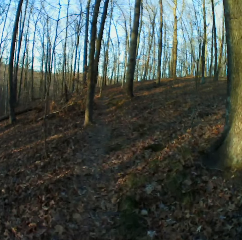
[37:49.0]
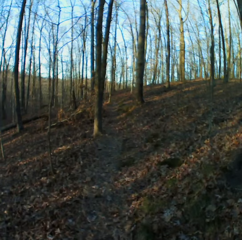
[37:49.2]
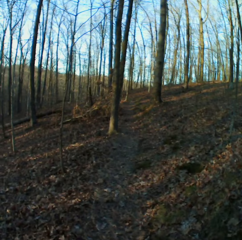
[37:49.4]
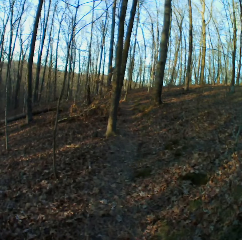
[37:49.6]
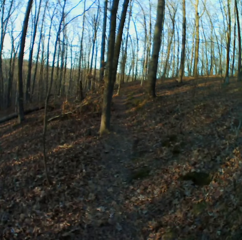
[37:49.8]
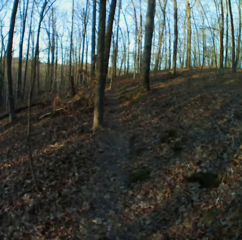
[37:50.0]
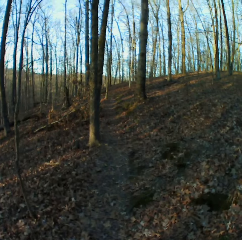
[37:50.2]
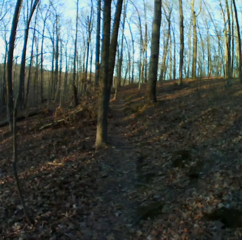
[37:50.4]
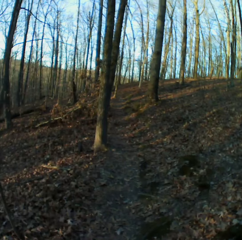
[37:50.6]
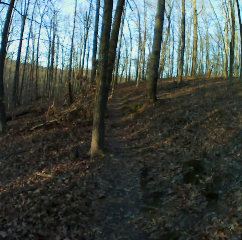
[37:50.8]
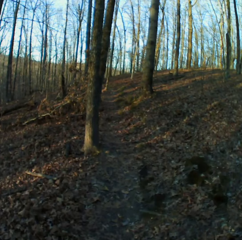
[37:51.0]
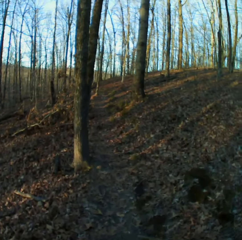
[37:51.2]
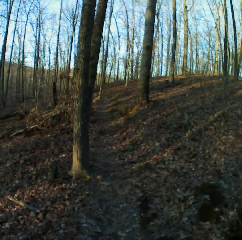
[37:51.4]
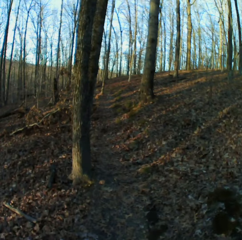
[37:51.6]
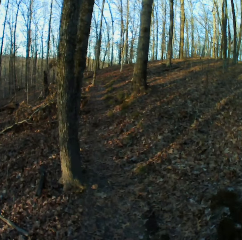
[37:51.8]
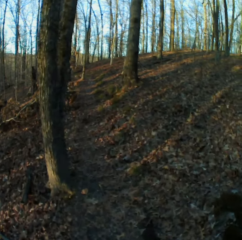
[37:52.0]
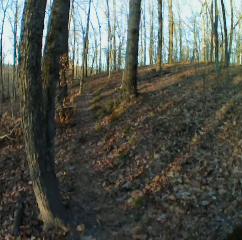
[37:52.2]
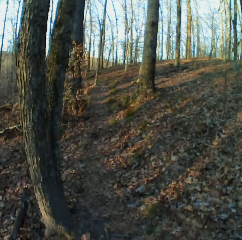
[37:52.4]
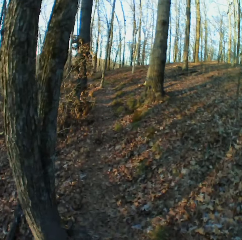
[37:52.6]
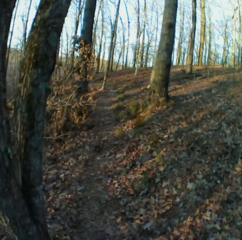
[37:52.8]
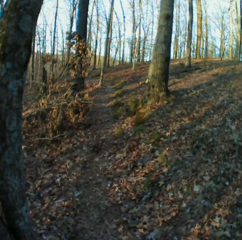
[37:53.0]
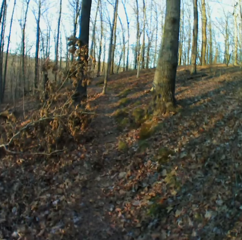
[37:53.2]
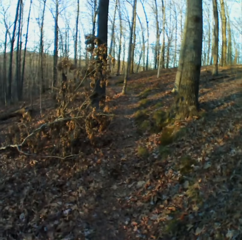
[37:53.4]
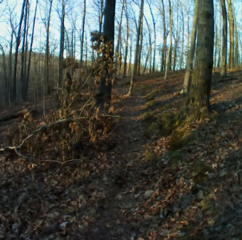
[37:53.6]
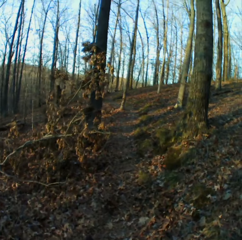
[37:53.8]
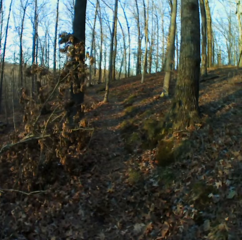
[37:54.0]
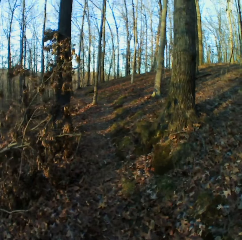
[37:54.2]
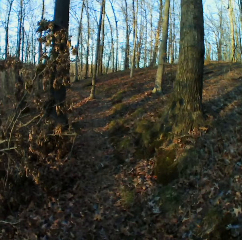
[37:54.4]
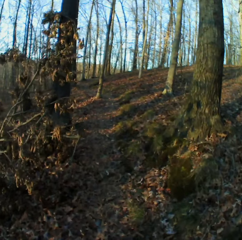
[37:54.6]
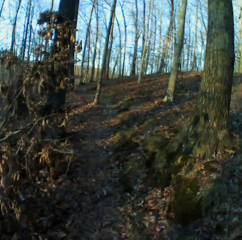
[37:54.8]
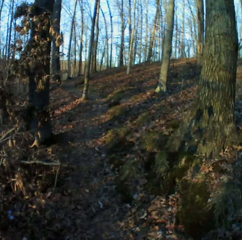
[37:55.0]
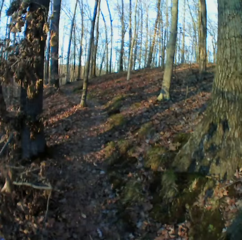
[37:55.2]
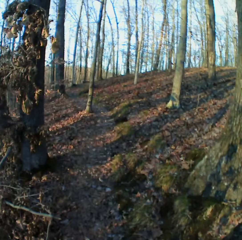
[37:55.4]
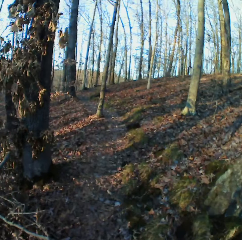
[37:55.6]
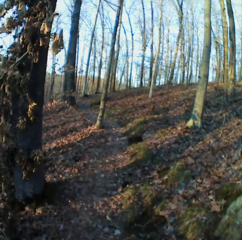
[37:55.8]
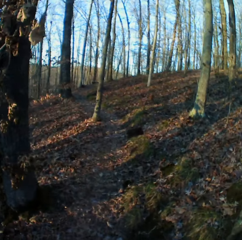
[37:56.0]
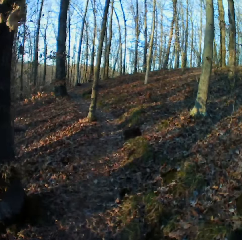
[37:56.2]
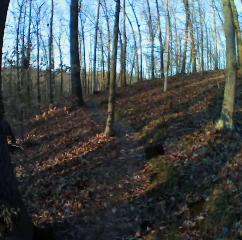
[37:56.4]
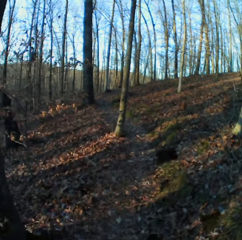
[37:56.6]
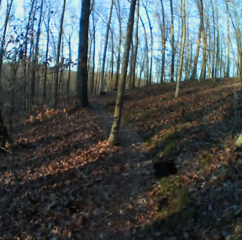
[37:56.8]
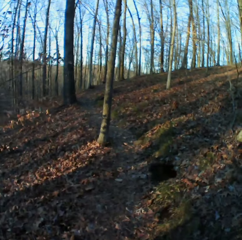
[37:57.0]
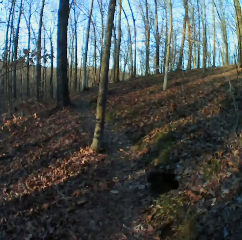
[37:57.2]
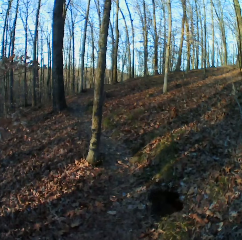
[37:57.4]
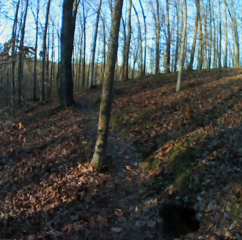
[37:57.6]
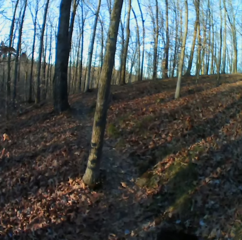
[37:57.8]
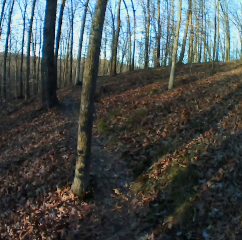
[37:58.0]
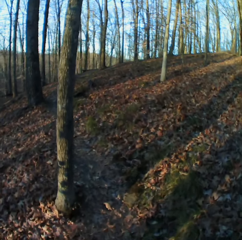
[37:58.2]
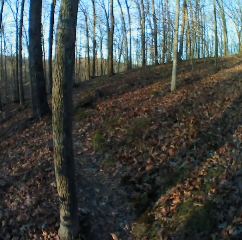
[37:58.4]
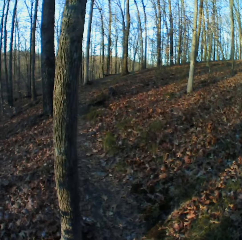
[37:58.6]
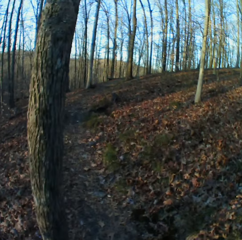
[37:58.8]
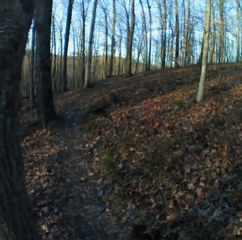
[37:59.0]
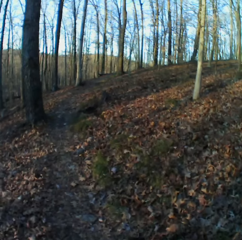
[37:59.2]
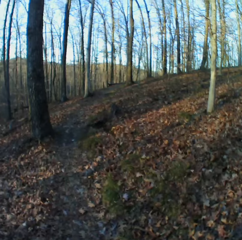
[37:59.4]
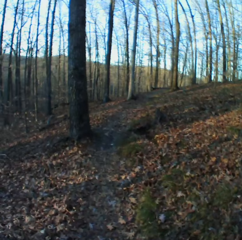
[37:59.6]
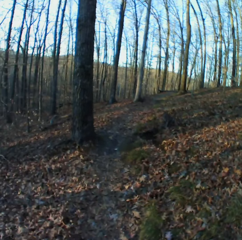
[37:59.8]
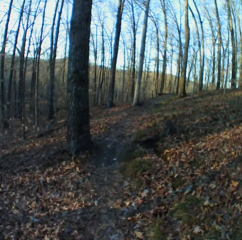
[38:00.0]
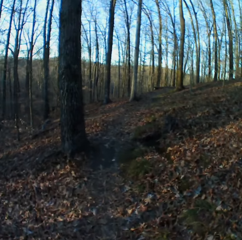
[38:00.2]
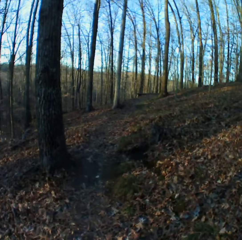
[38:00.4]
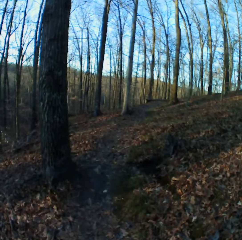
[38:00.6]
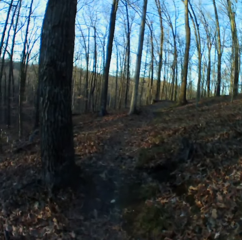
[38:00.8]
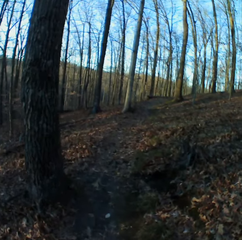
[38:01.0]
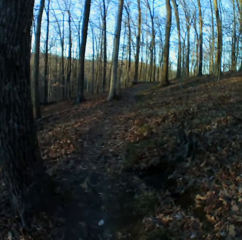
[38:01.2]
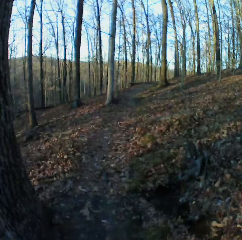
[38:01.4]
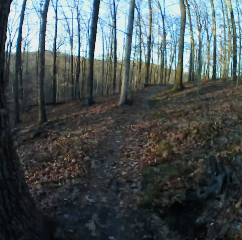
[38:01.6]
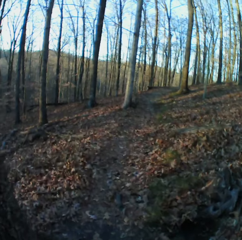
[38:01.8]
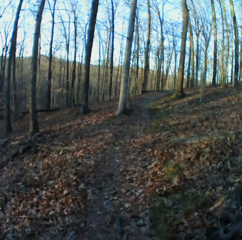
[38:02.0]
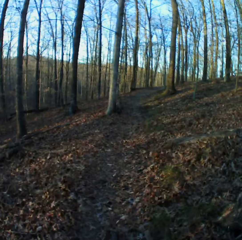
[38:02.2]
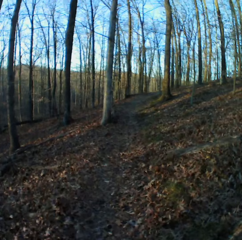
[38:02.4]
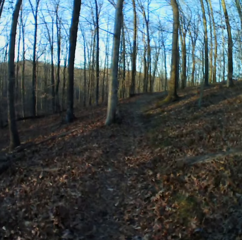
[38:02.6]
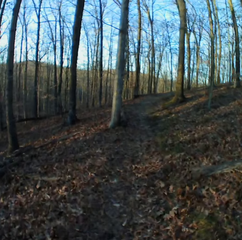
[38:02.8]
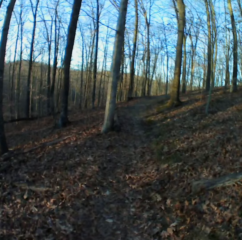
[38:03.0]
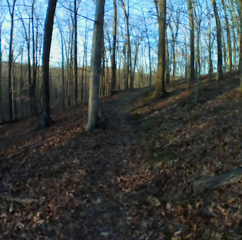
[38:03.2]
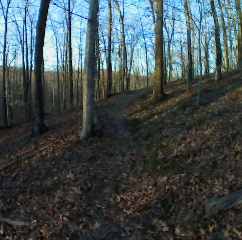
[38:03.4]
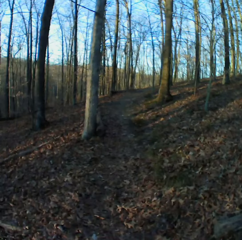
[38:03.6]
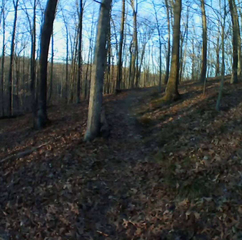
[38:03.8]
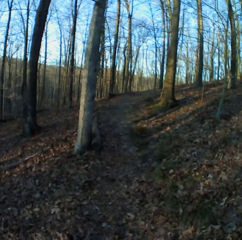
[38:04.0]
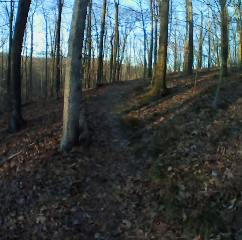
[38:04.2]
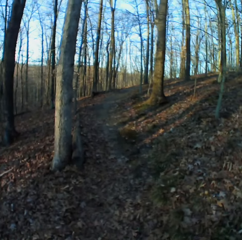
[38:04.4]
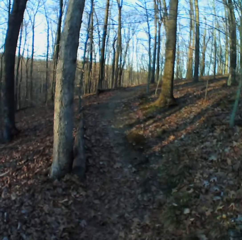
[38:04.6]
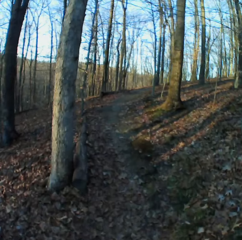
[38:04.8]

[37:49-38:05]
The camera wearer sneezes. They cough. They cough again.

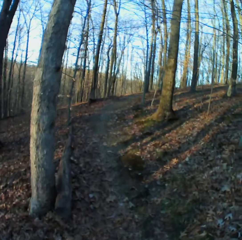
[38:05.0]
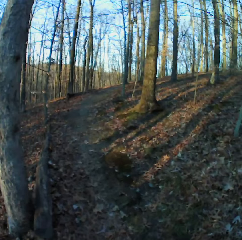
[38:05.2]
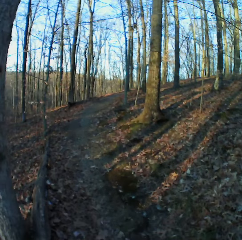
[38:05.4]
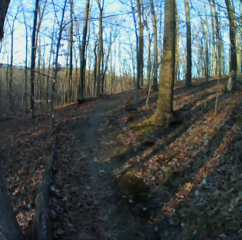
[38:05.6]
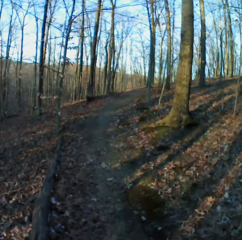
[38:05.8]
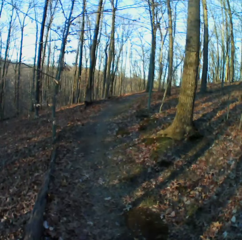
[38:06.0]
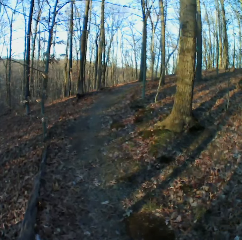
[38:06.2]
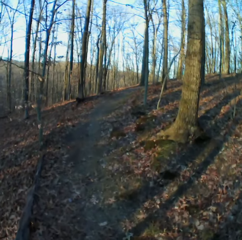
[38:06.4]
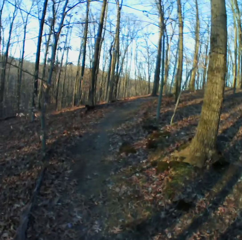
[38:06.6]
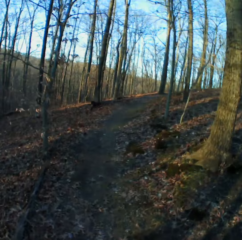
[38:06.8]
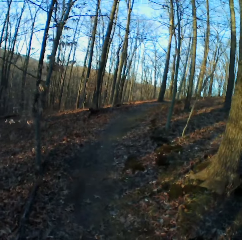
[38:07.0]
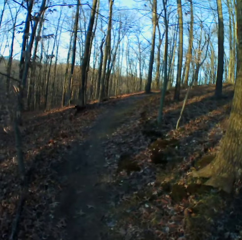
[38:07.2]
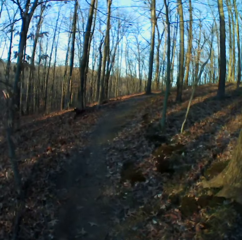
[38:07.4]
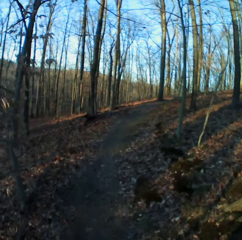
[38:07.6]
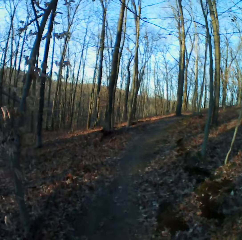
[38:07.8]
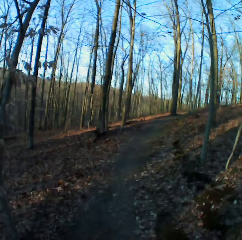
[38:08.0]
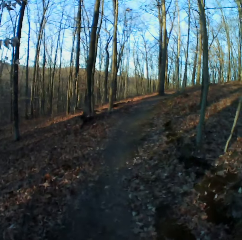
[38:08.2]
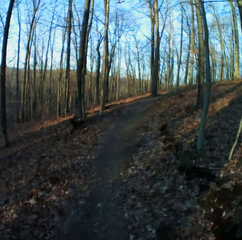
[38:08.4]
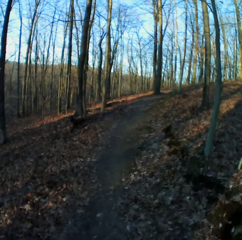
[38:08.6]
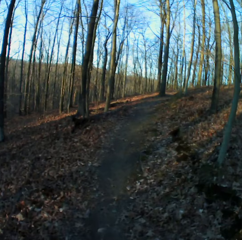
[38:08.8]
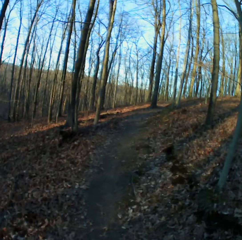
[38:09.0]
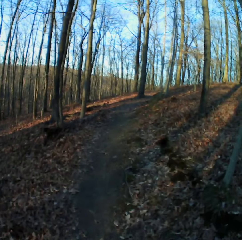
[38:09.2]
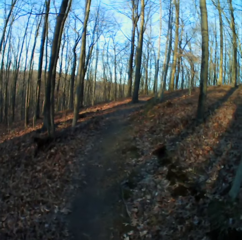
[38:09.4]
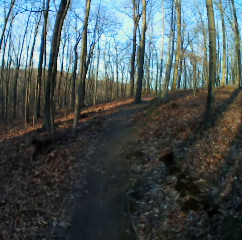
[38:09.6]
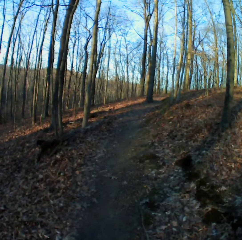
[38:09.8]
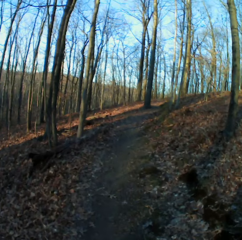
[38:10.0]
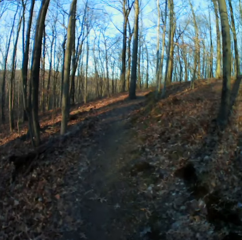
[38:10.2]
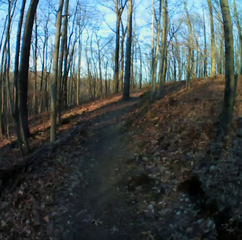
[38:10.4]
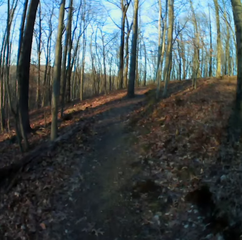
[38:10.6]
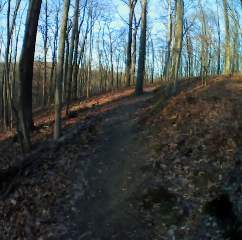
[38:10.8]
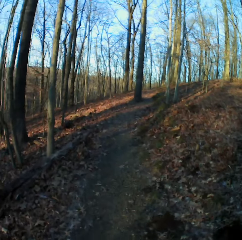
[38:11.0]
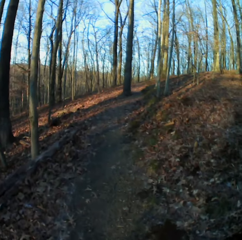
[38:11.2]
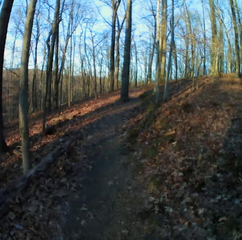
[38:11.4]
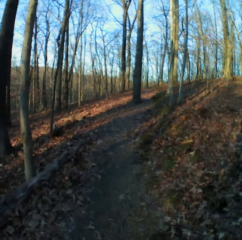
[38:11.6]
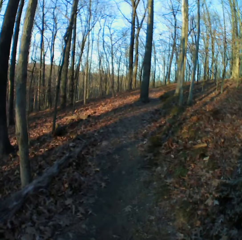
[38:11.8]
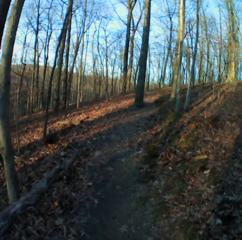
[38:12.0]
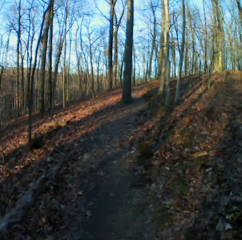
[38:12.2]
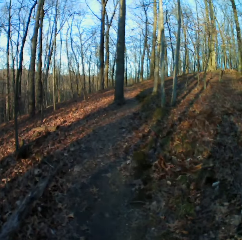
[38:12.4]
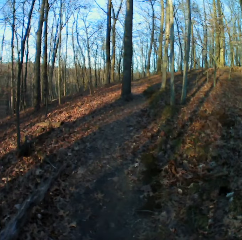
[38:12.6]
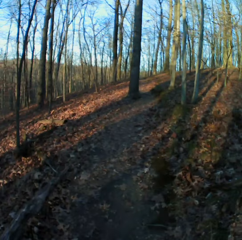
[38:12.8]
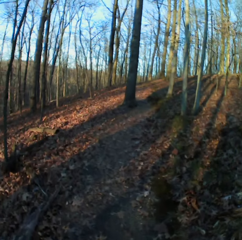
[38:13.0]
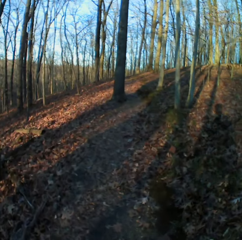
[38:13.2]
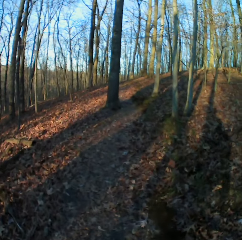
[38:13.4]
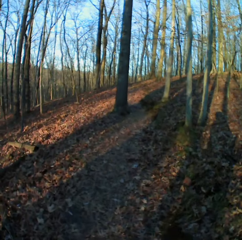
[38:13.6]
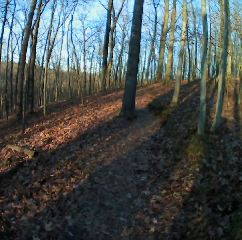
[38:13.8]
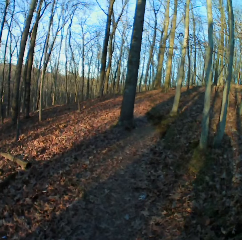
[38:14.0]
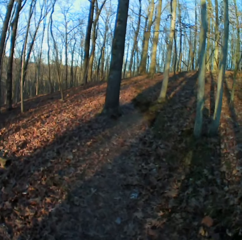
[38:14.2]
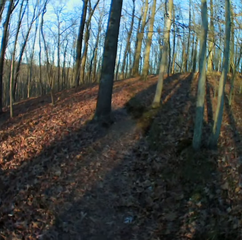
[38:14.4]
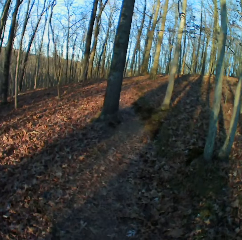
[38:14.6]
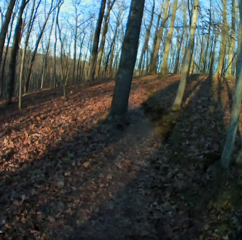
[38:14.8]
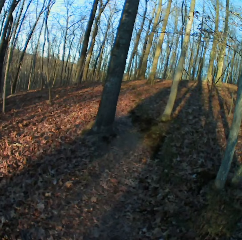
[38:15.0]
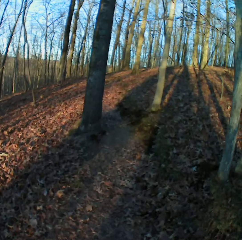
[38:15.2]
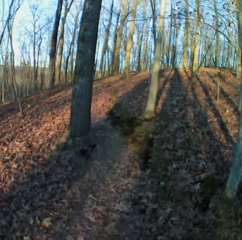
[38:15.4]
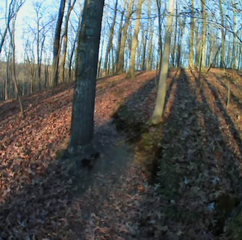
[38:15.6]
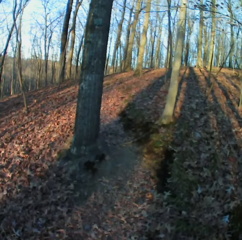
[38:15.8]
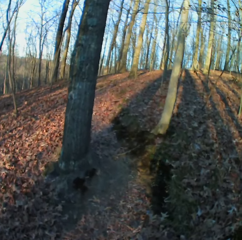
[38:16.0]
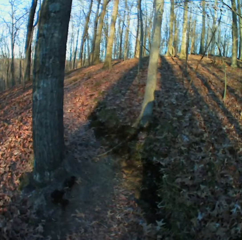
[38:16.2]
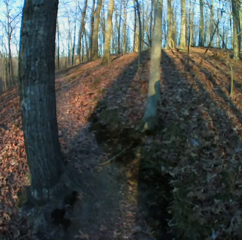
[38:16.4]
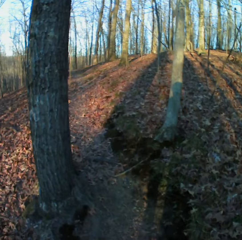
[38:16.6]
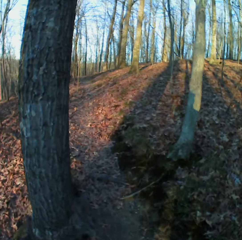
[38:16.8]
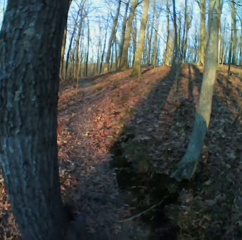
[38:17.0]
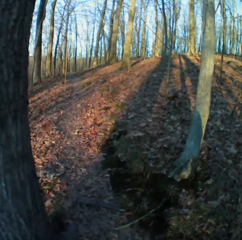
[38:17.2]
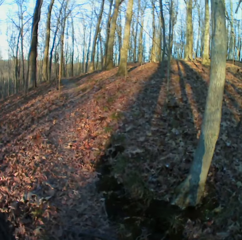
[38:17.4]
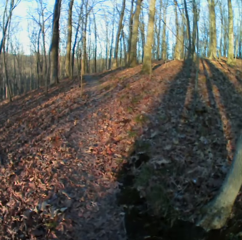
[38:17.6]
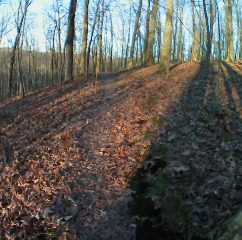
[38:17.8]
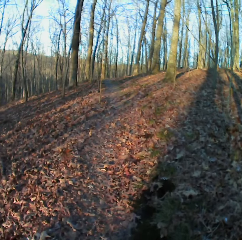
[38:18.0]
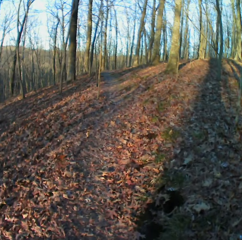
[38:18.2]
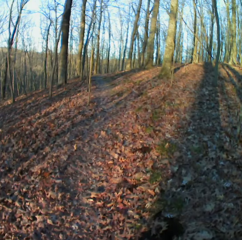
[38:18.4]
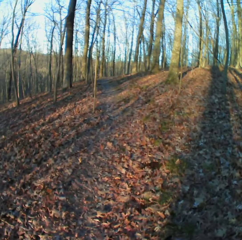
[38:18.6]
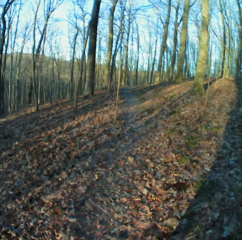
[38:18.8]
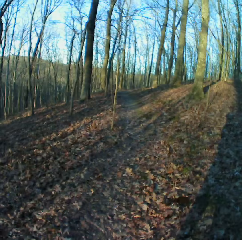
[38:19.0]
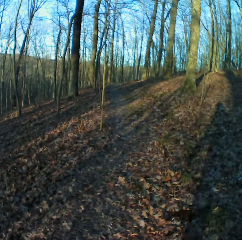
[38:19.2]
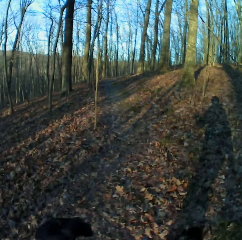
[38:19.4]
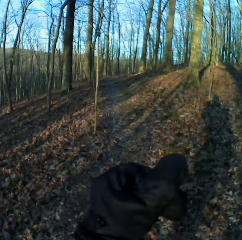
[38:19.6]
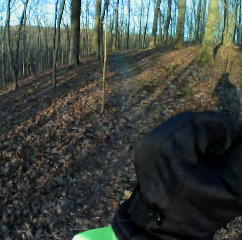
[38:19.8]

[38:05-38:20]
The camera wearer sneezes.
